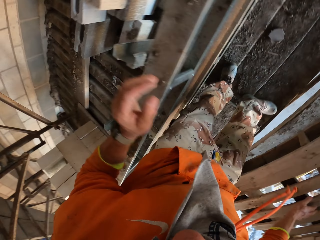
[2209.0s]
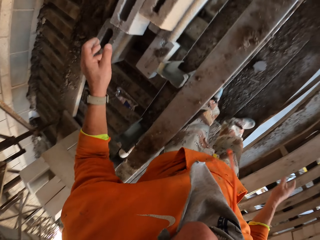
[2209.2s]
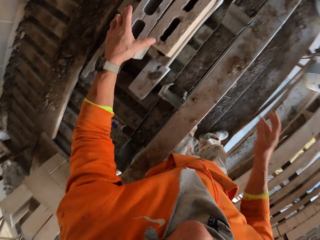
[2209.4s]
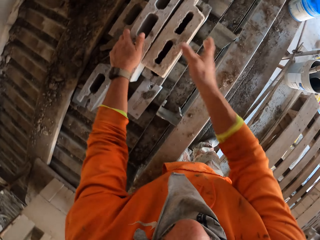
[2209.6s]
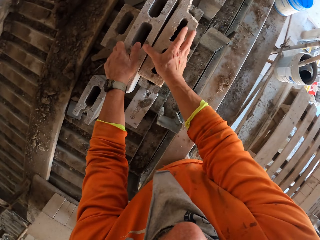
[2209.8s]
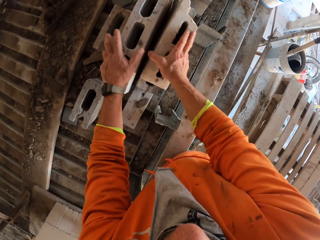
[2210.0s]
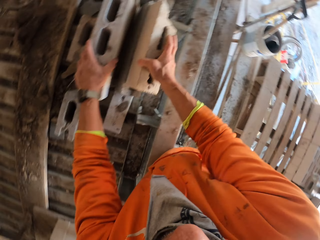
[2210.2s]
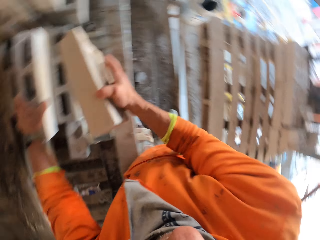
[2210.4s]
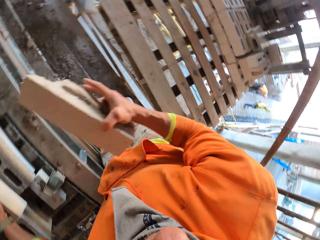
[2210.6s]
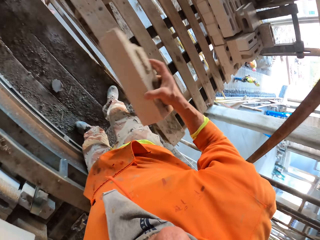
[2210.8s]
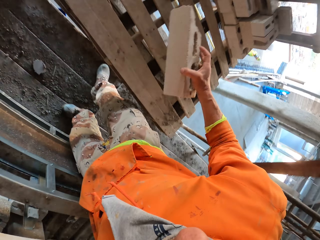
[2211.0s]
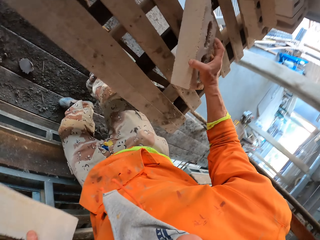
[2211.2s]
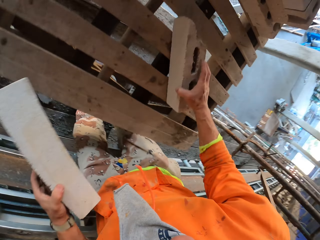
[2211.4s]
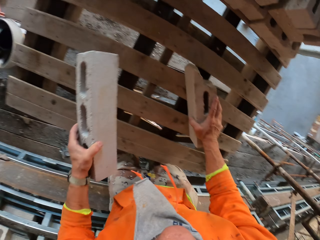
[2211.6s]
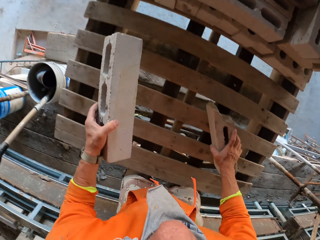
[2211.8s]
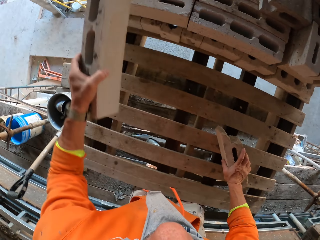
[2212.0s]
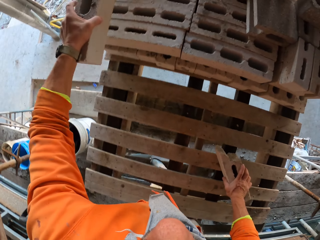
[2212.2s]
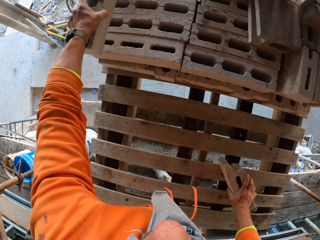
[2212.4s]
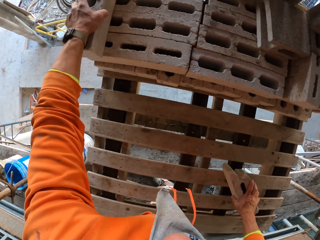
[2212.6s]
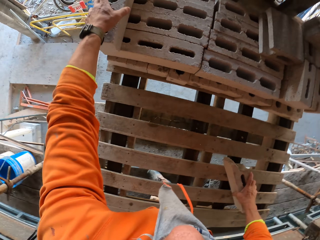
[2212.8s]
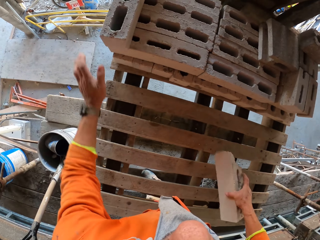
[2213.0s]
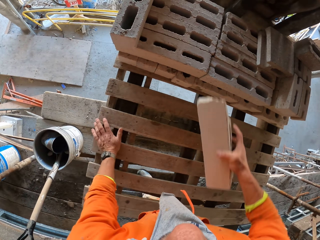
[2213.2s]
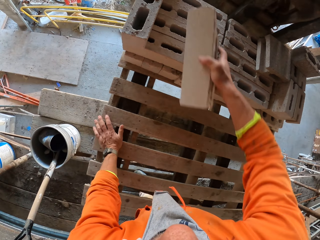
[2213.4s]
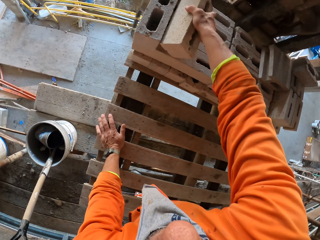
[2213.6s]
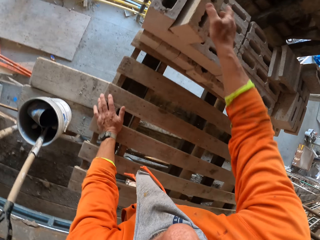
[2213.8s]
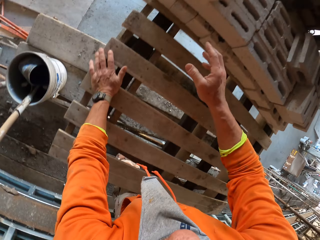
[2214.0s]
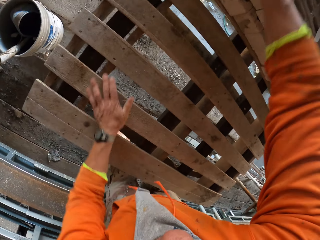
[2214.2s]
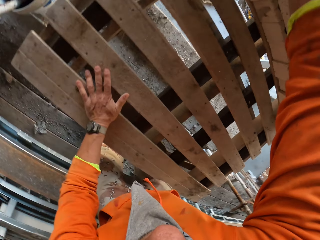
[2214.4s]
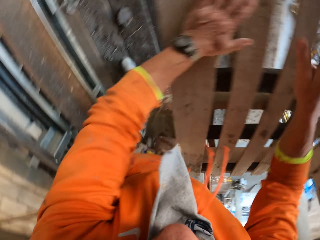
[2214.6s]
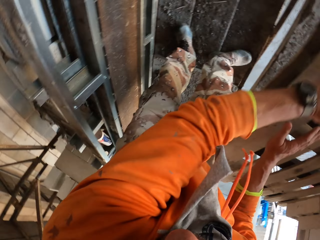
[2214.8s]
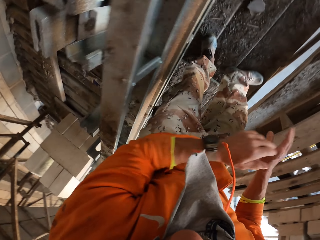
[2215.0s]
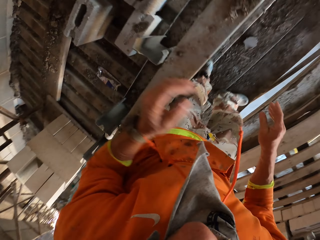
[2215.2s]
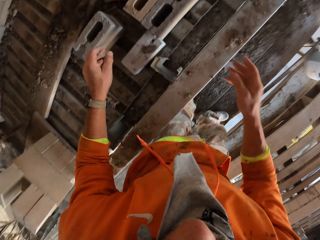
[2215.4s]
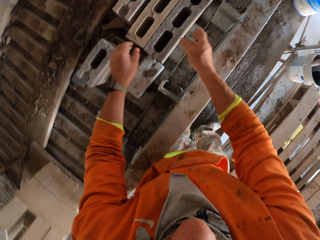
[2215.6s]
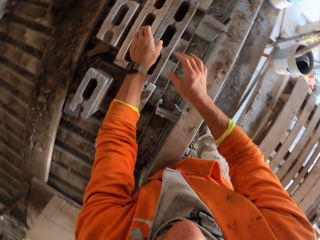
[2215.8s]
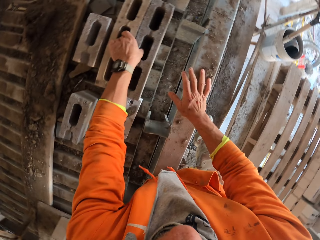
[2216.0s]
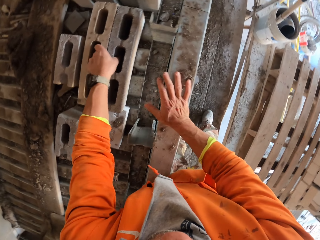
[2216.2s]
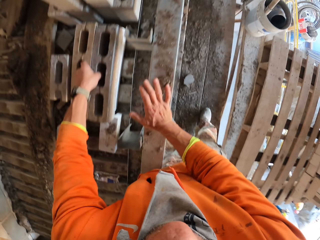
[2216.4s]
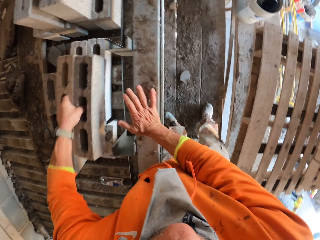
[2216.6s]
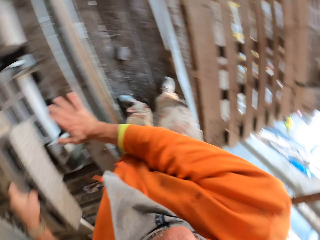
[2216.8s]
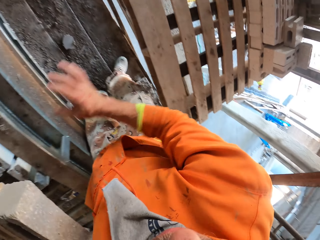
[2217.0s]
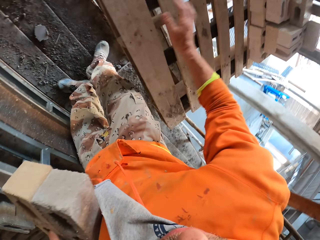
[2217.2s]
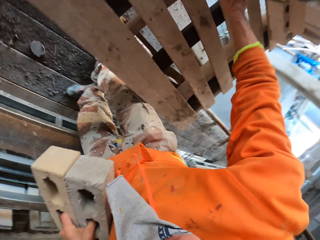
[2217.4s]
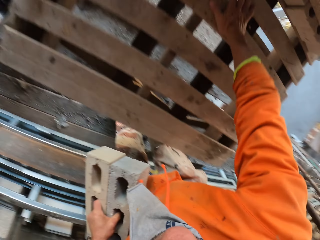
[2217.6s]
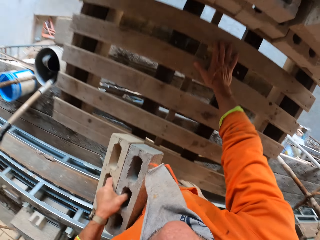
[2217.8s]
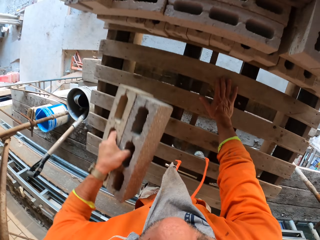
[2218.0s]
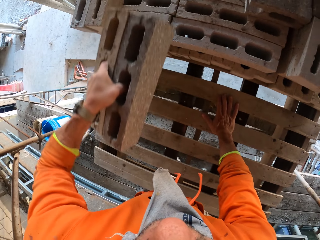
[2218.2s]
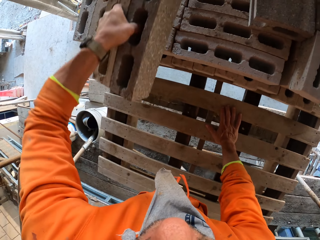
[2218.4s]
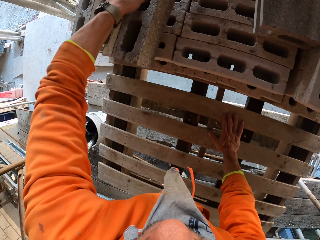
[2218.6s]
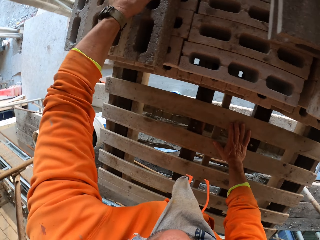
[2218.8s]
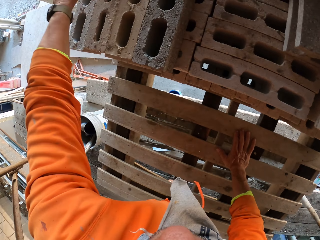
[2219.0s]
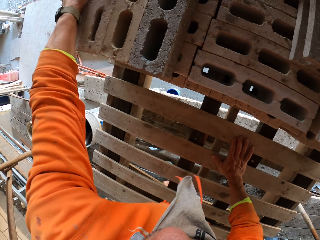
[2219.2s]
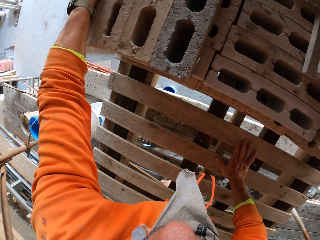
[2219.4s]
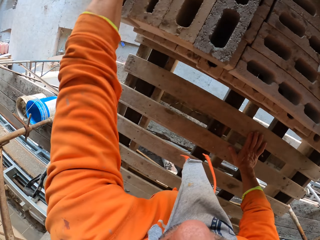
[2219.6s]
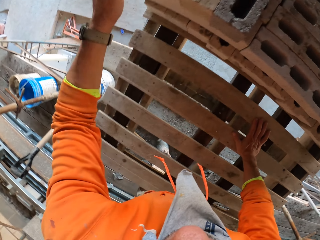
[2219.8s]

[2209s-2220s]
The camera wearer turns around. They hold blocks. They pick bricks with both hands. They lift a block, and again. They rest the block on a wooden board. They place the bricks on other bricks. They rest a hand on the wooden board, lift blocks, and pile blocks. They turn around. They pick bricks with both hands. They rest a hand on a board. They rest a hand on the wooden board. They place the bricks on other bricks. They adjust blocks.

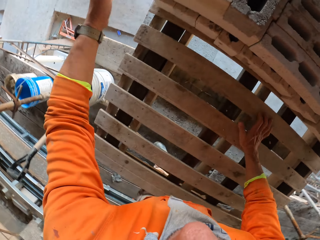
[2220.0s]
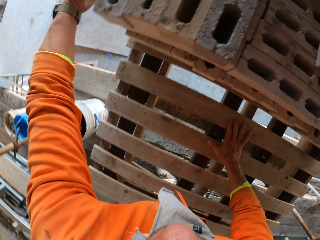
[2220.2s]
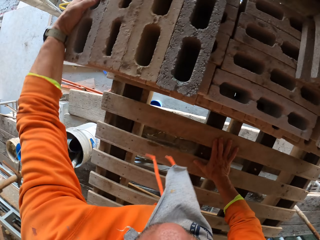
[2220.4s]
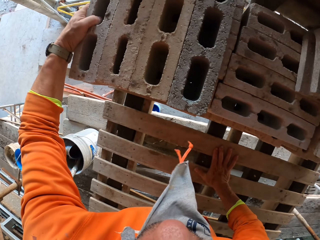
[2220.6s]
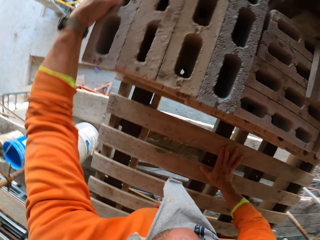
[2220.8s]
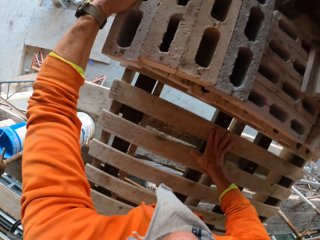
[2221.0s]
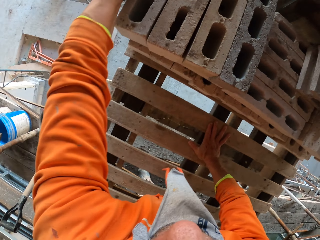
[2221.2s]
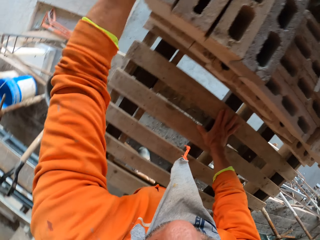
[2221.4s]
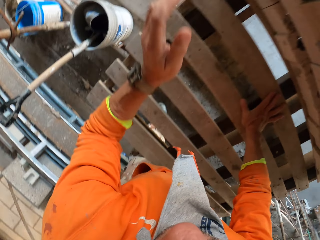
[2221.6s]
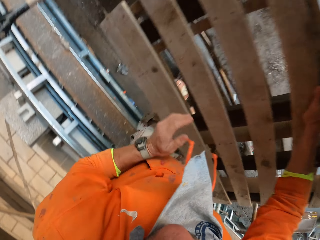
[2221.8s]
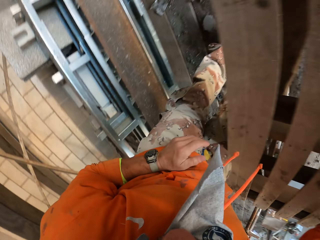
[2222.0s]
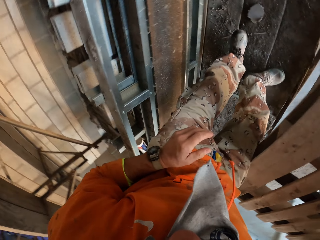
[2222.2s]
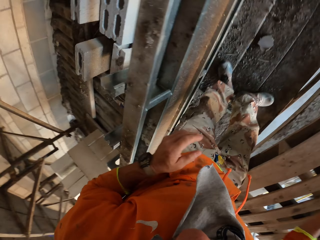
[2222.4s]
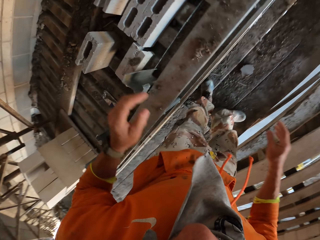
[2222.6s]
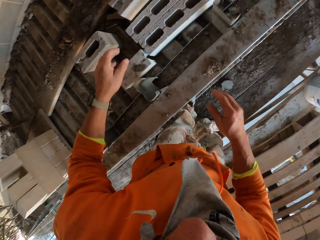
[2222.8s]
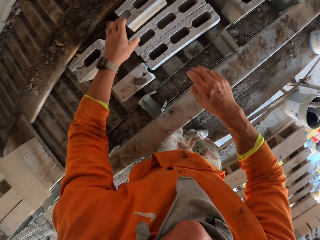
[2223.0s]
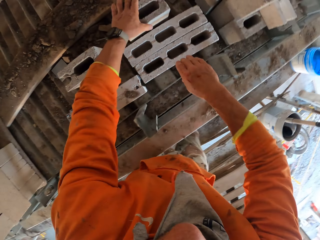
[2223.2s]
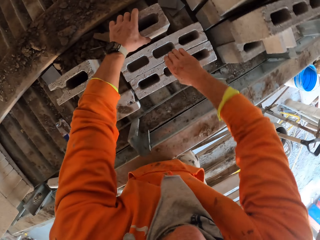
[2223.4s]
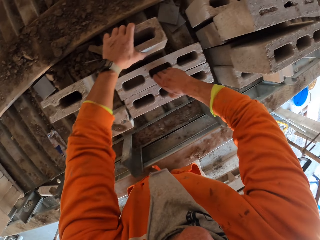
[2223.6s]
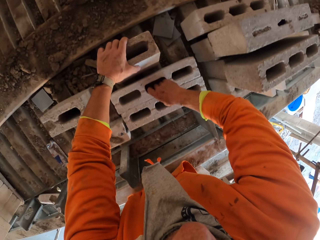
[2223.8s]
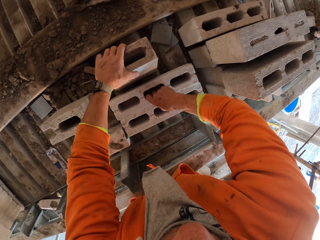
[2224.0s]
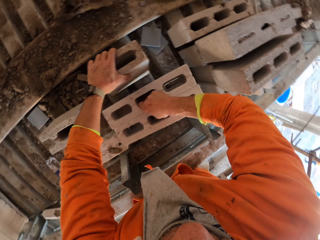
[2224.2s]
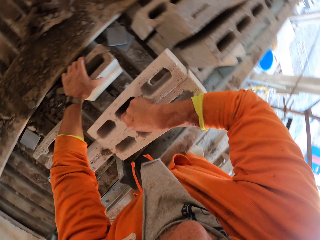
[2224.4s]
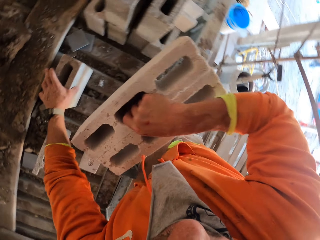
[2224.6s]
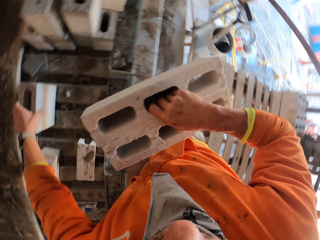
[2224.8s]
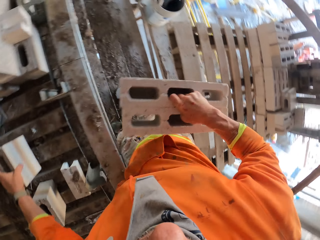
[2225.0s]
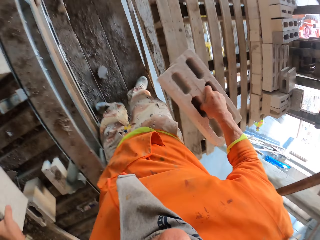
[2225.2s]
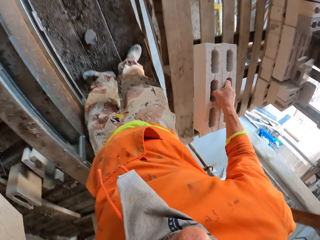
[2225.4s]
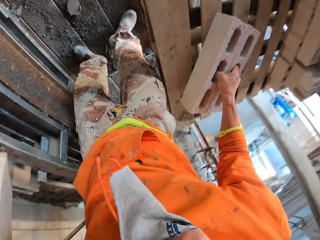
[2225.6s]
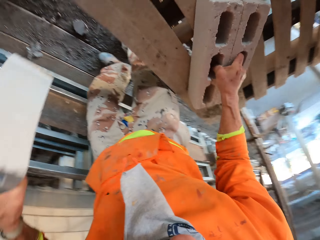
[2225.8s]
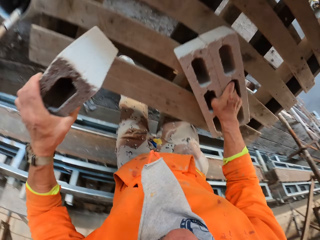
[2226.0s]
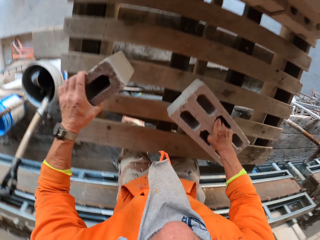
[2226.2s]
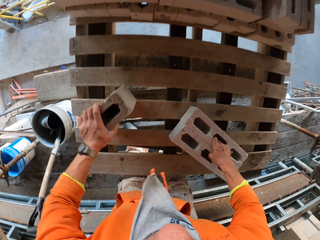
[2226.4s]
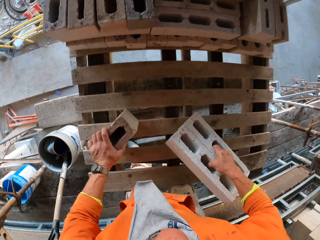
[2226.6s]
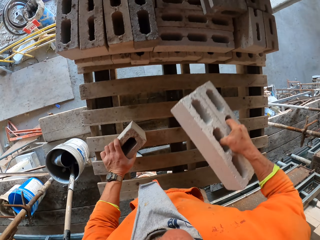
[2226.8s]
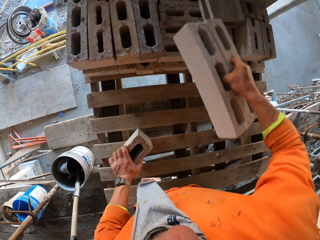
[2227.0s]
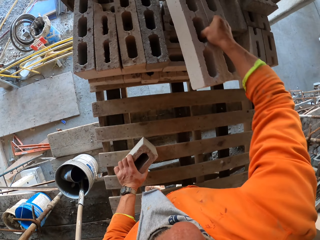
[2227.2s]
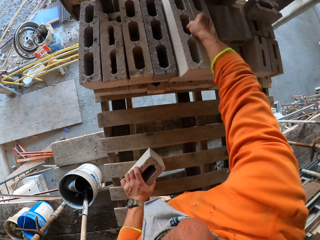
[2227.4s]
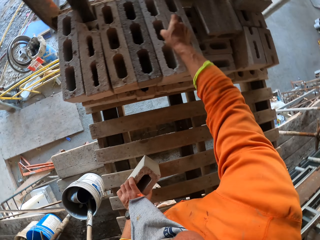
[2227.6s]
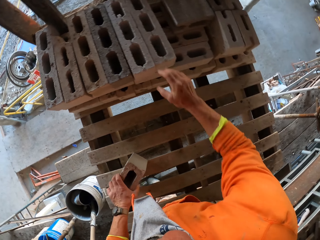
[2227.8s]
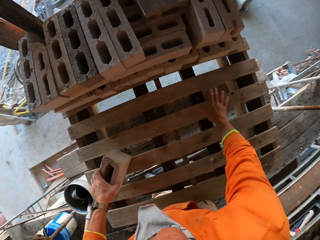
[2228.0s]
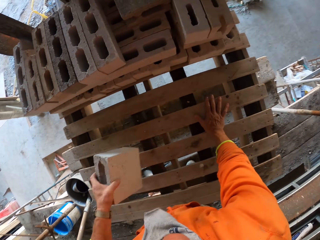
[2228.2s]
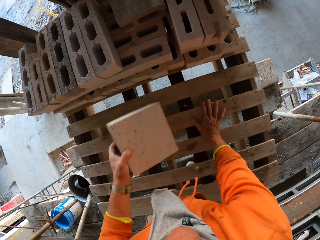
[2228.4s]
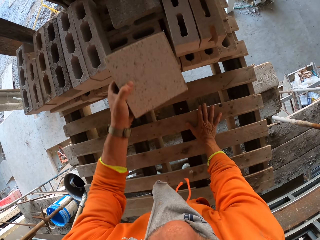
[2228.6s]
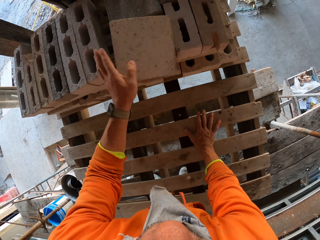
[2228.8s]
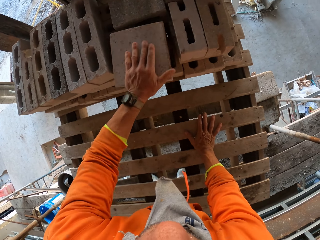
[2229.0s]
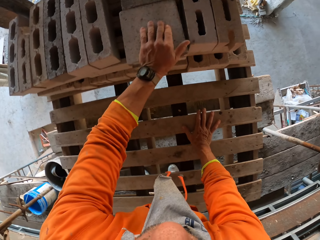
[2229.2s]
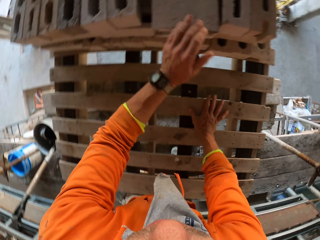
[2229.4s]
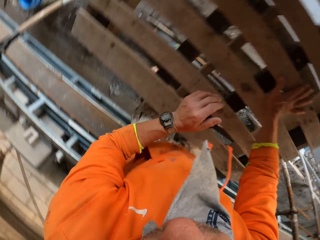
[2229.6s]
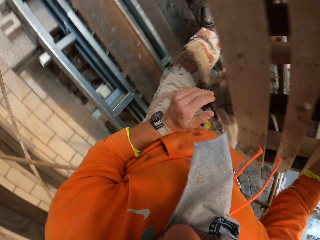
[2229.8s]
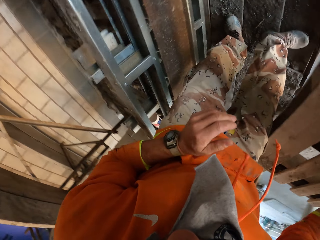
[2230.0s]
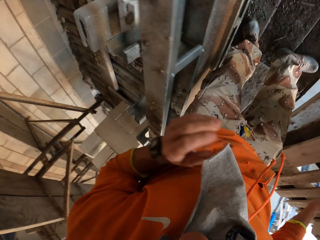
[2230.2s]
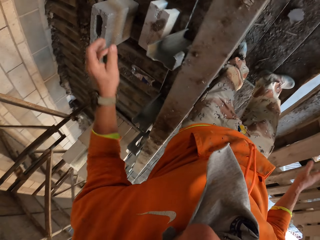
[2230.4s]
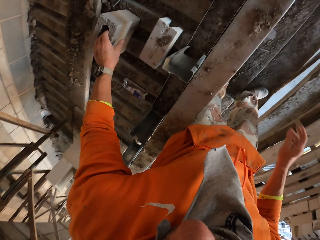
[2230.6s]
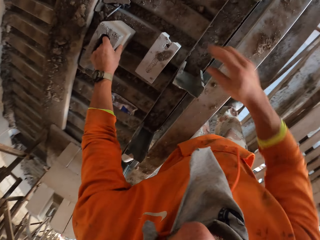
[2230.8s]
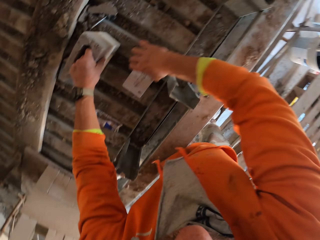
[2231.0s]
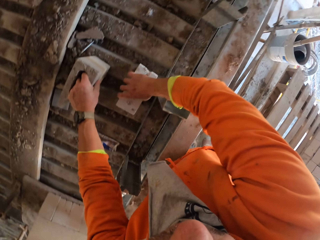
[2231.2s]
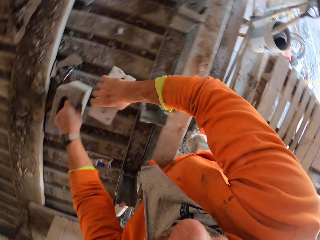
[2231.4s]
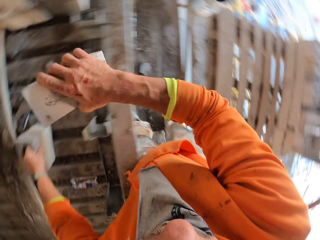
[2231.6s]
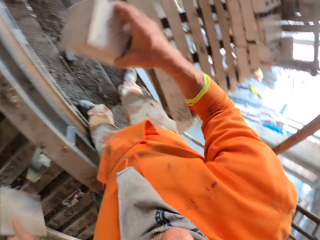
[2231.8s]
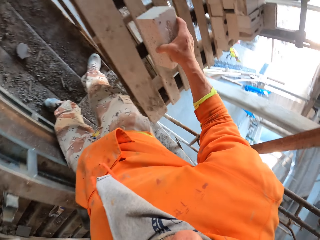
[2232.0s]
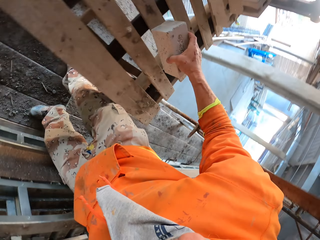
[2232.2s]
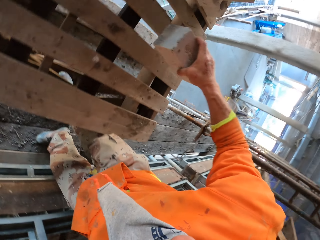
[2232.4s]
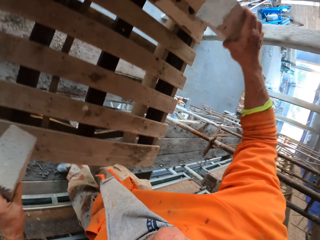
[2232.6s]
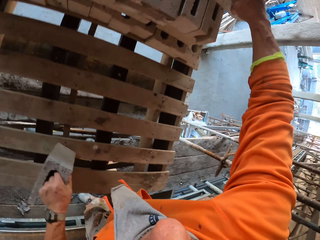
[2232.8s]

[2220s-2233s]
The camera wearer adjusts a block. They turn around. They pick bricks with both hands. They turn around. They place the bricks on the palette wood or wooden board. They rest a block on the wooden board, lift blocks, and place the bricks on the other bricks. They rest a hand on the wooden board, lift a block, and pile the block. They turn around. They pick bricks with both hands.
